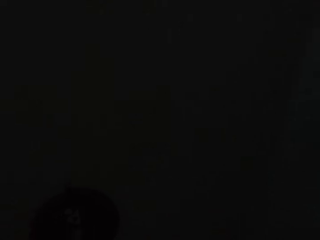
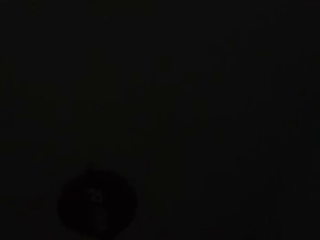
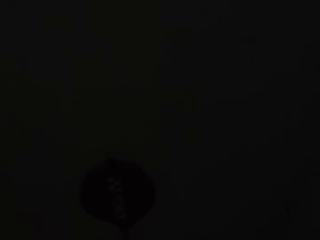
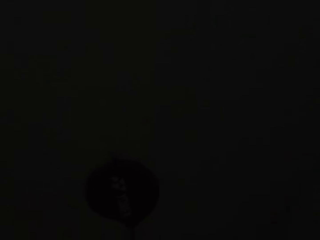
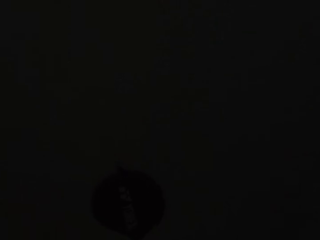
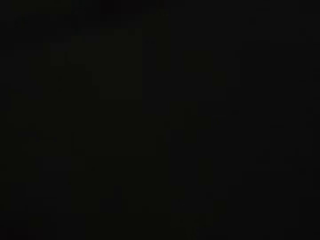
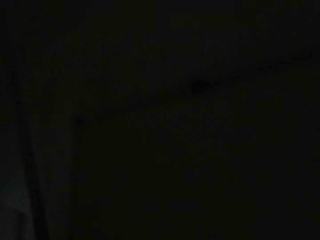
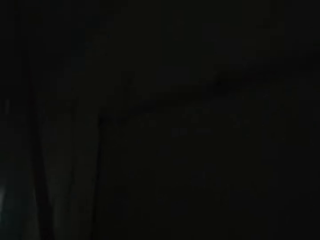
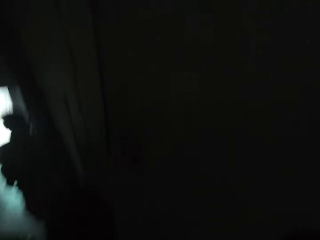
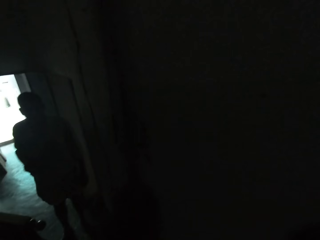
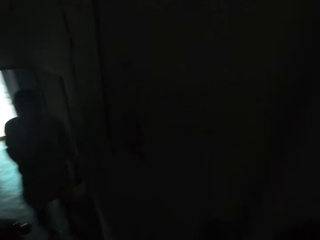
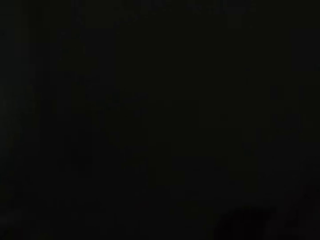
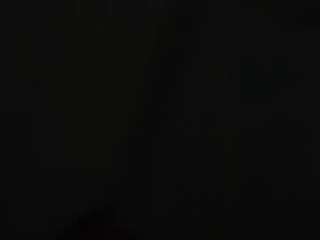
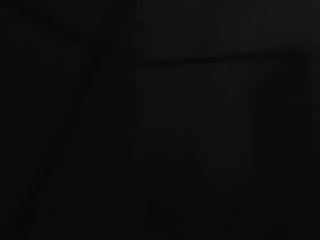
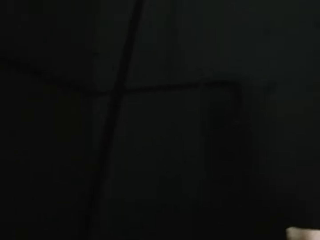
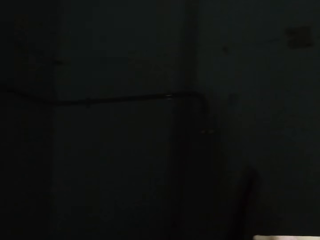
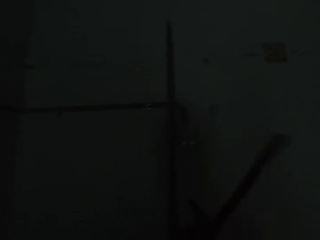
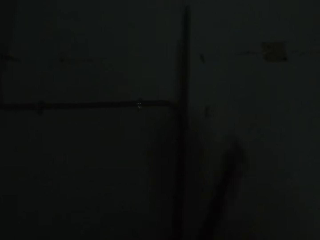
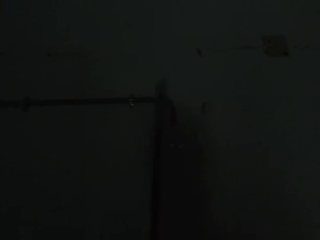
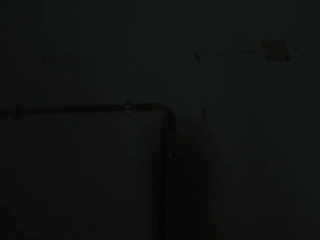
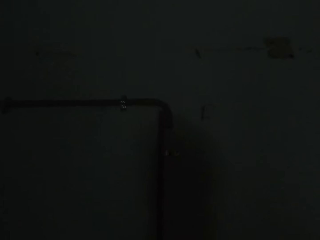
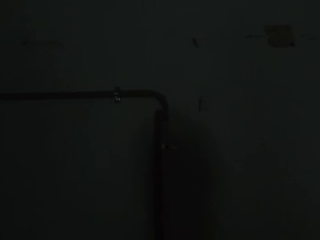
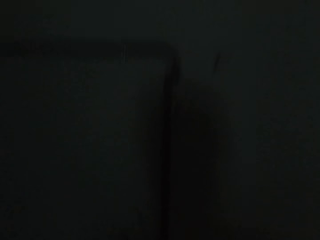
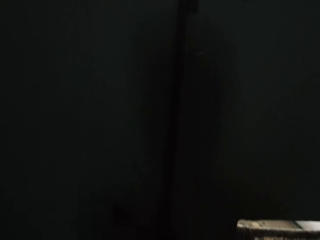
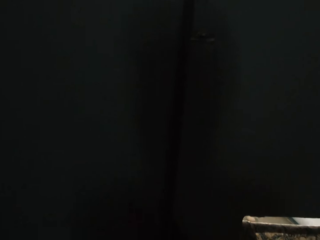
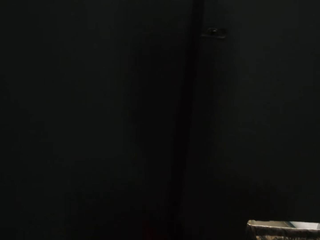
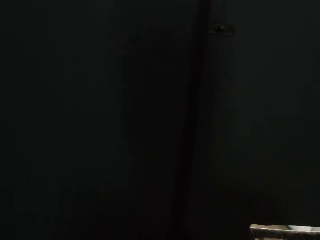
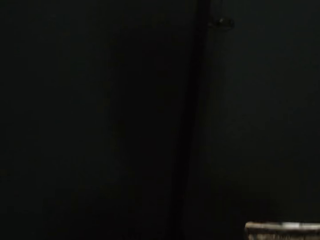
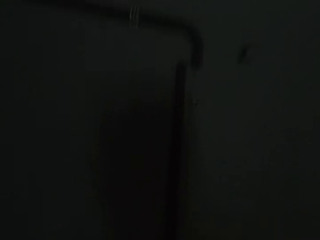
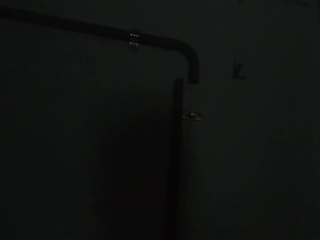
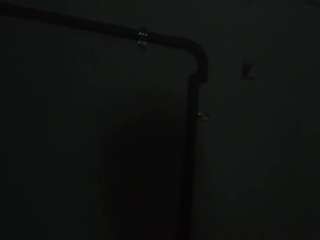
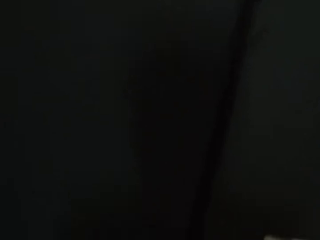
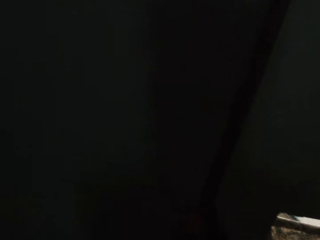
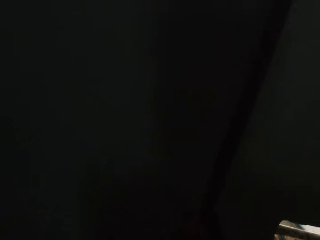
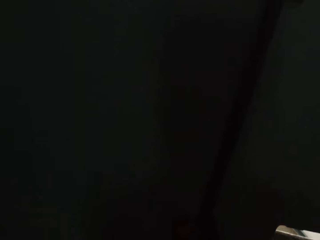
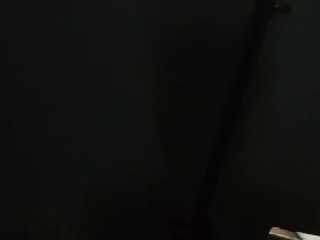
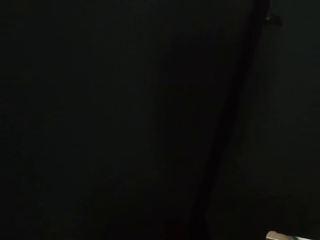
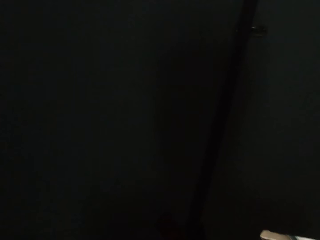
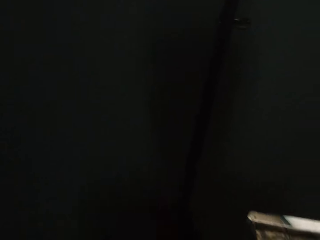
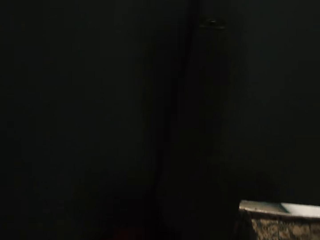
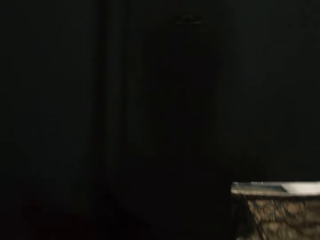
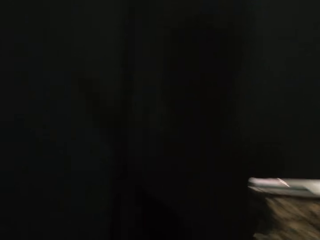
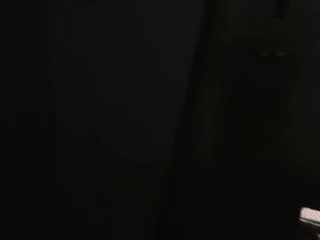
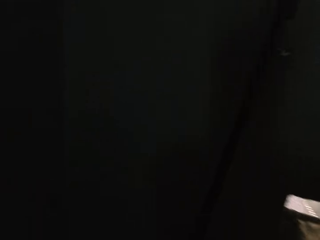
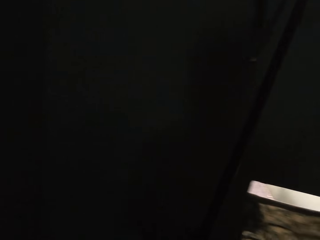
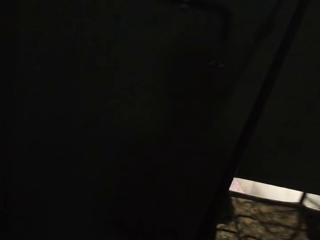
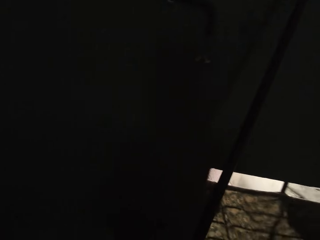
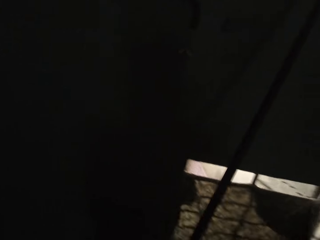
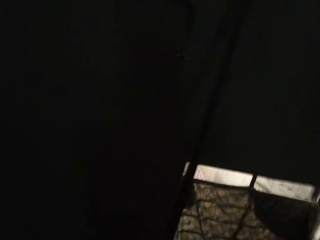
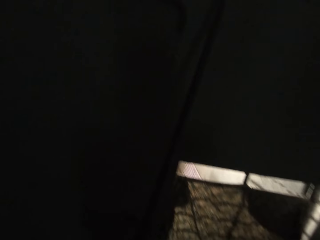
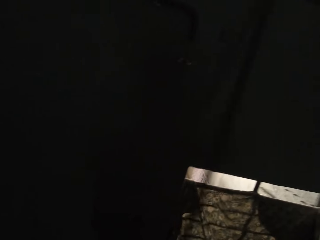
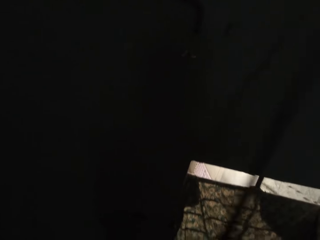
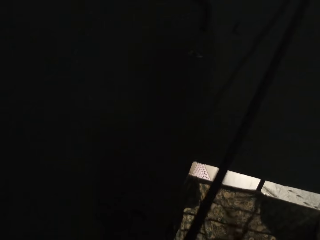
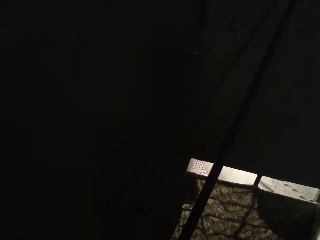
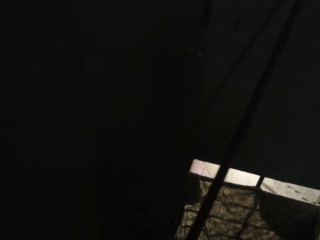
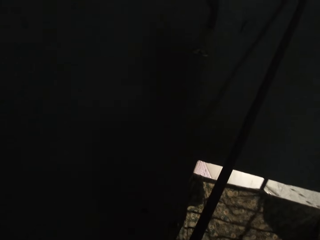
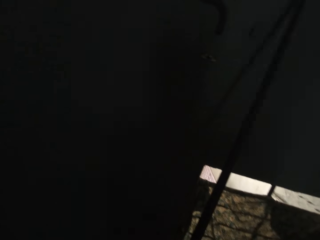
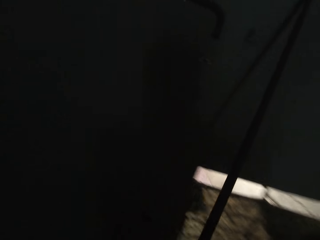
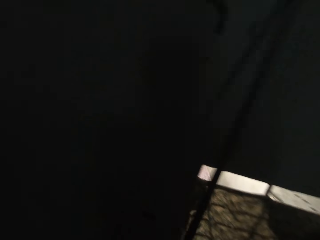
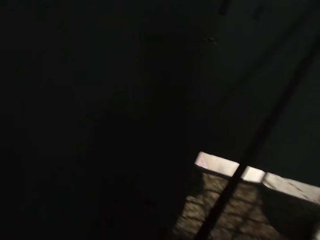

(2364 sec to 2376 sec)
The camera wearer picks the metal from a person. He walks away. He fits the pipe to the pipe on the wall with his hands. He cuts the pipe on the wall with the hacksaw in his right hand.

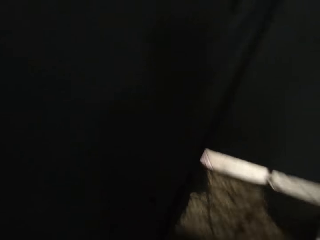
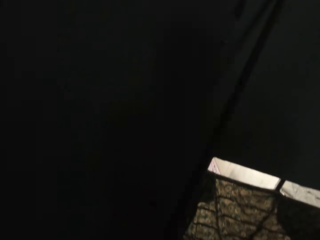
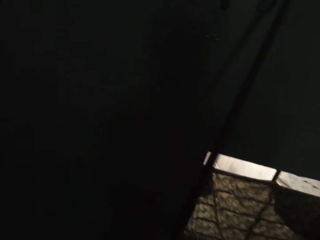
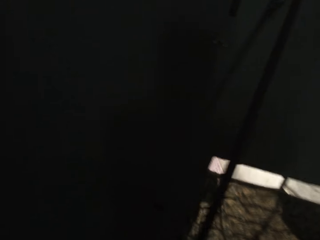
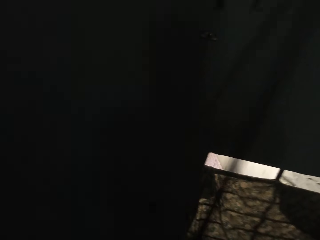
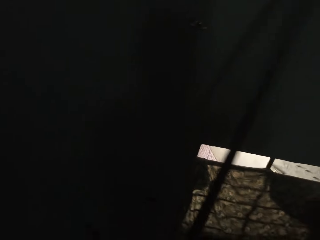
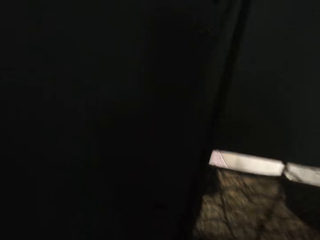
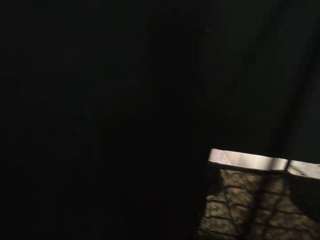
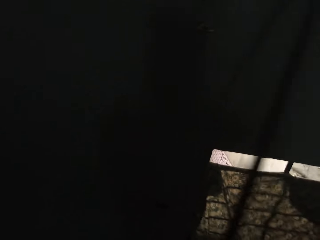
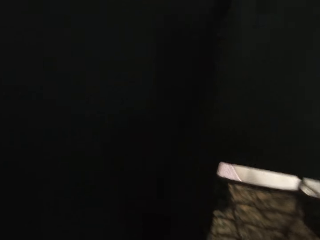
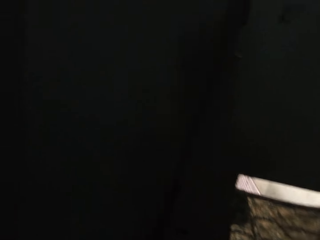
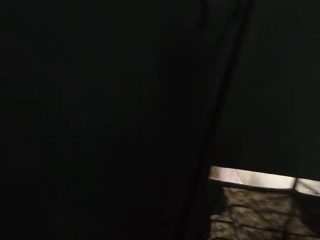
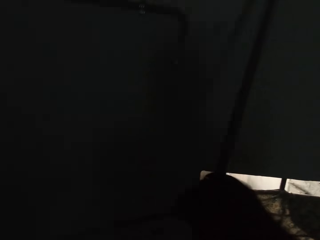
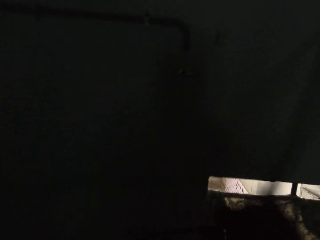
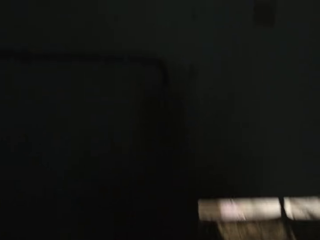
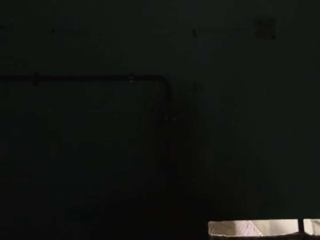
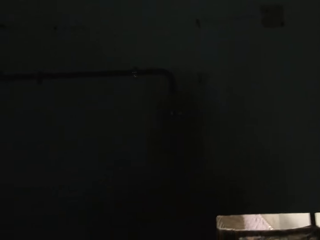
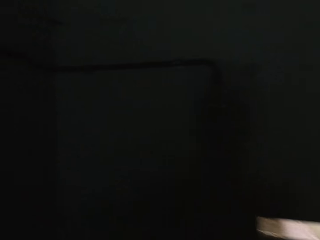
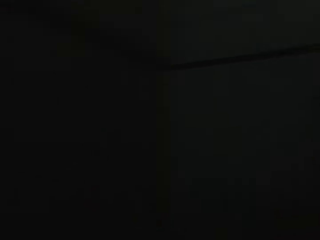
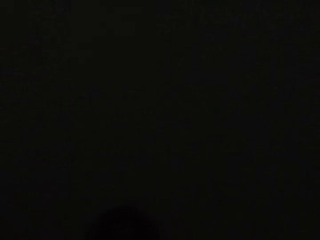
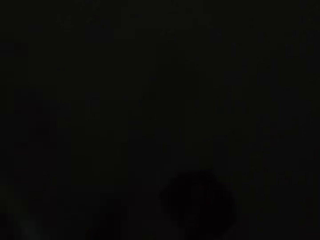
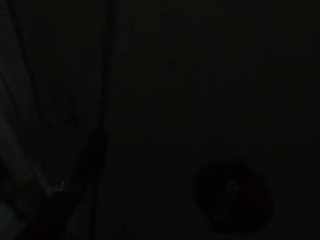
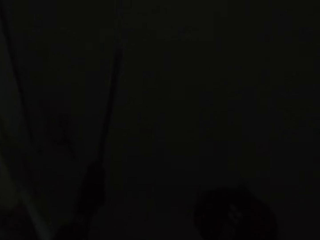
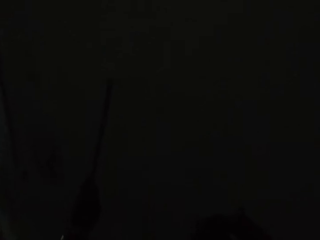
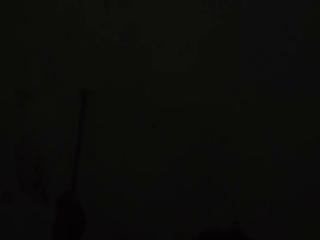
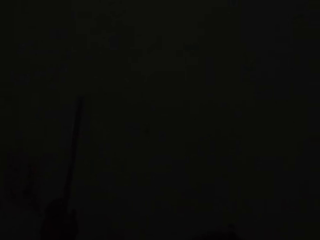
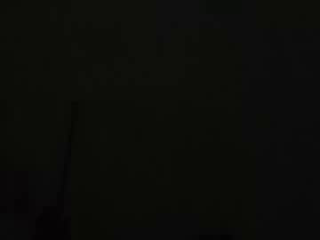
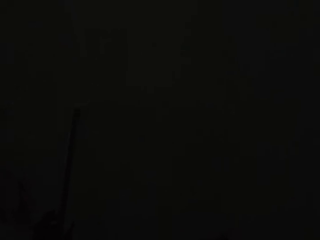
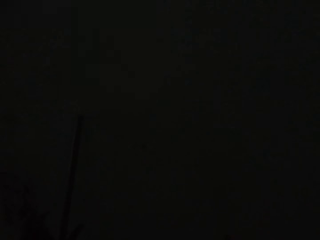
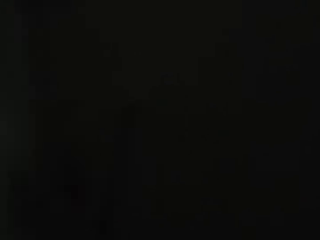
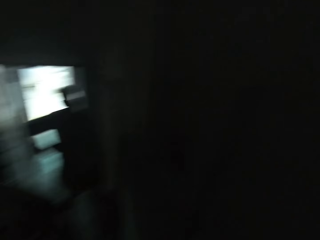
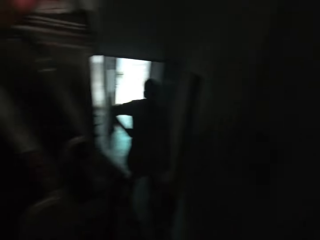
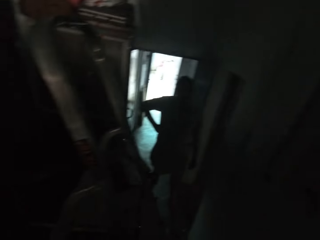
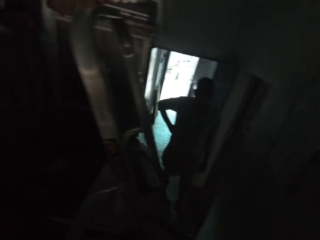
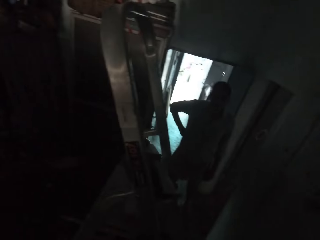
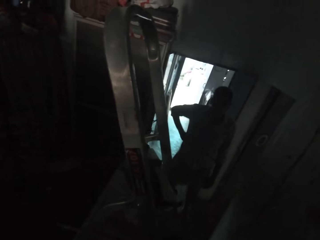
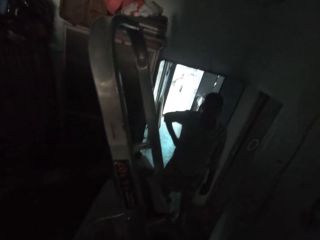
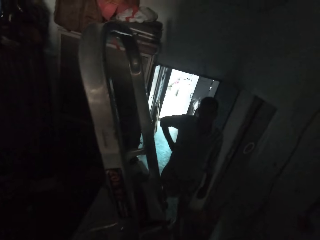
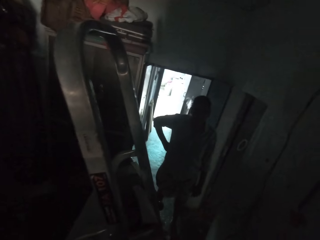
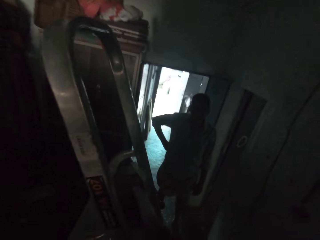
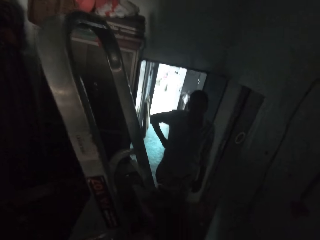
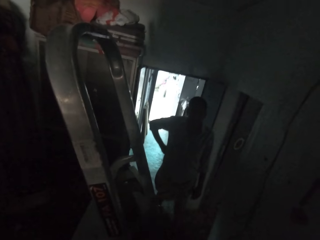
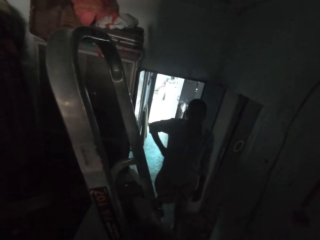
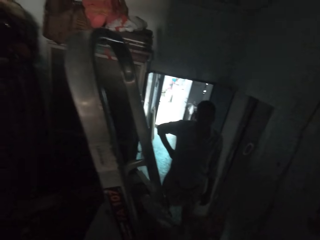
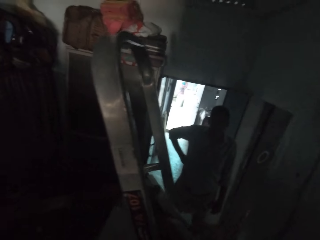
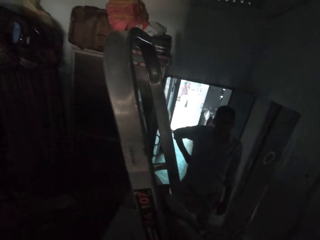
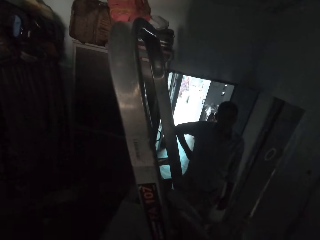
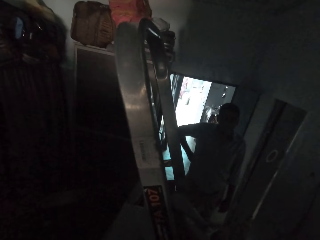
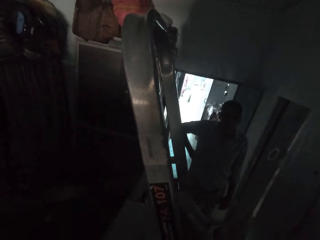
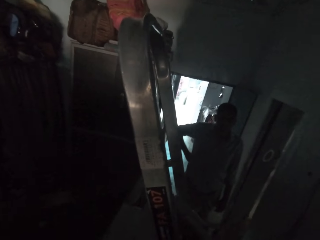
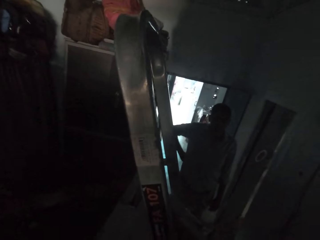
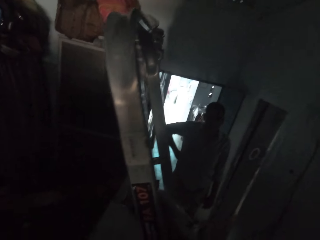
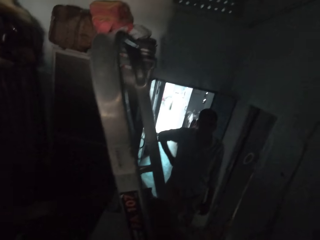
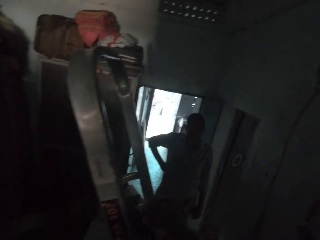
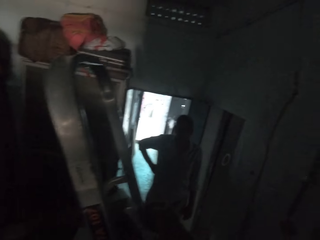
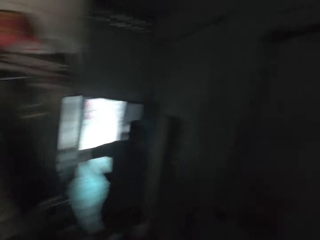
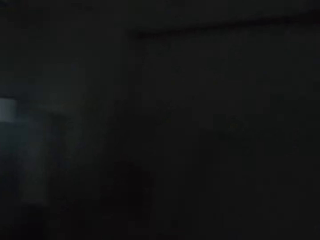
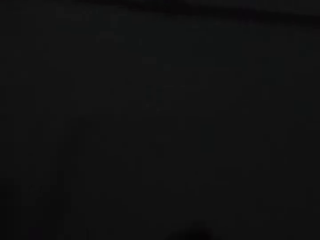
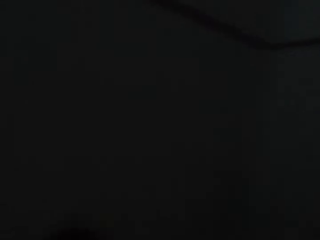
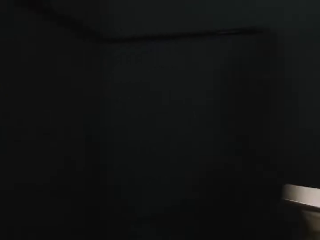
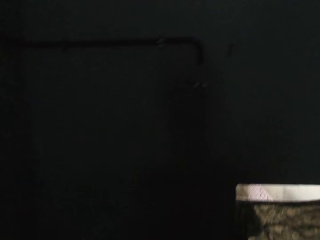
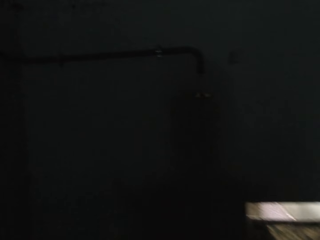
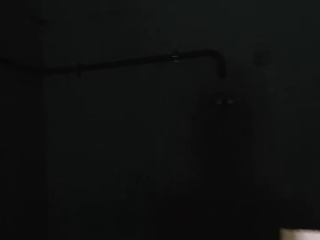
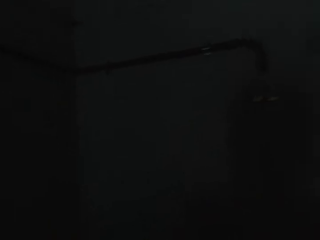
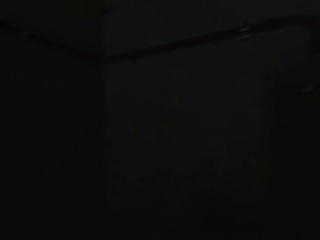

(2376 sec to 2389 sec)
The camera wearer shakes the metal. He breaks the pipe with his hands. He looks around. He rests the pipe on the wall with his left hand. He looks around at a person. He picks up a screwdriver from a bag on a ladder with his right hand. He looks around. He looks around again.
